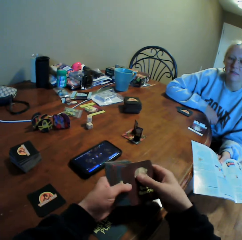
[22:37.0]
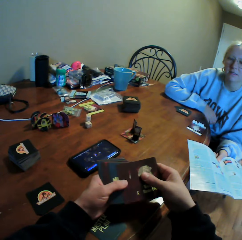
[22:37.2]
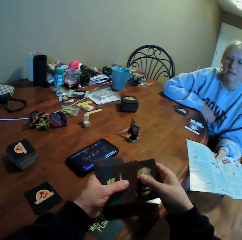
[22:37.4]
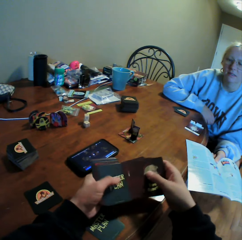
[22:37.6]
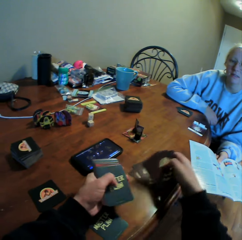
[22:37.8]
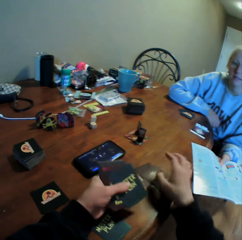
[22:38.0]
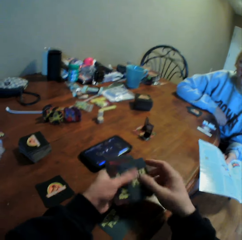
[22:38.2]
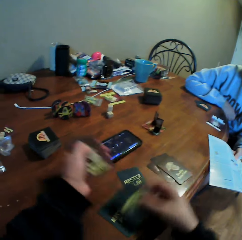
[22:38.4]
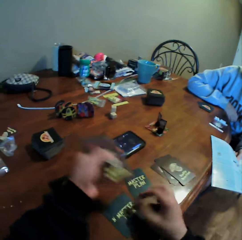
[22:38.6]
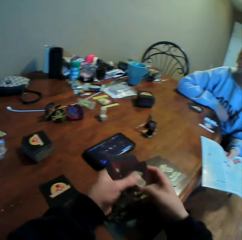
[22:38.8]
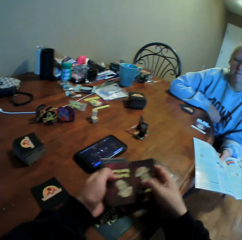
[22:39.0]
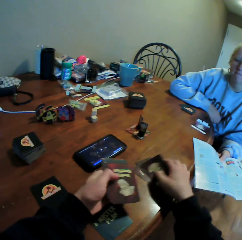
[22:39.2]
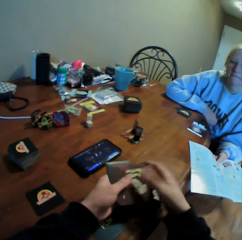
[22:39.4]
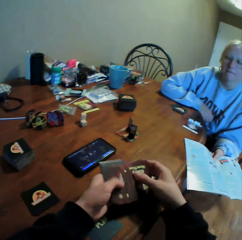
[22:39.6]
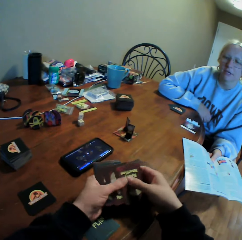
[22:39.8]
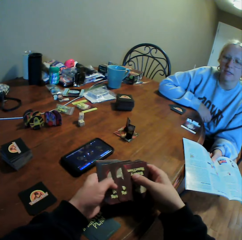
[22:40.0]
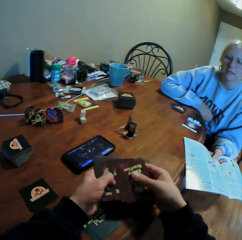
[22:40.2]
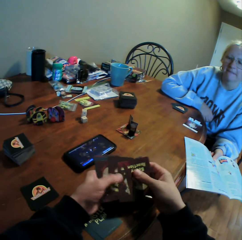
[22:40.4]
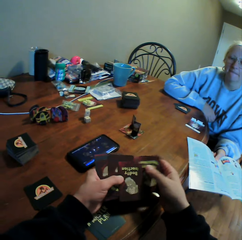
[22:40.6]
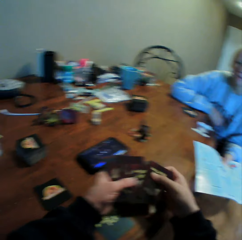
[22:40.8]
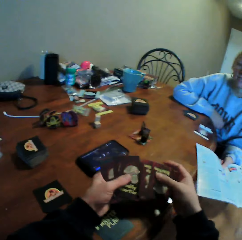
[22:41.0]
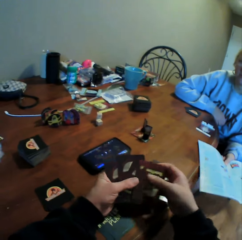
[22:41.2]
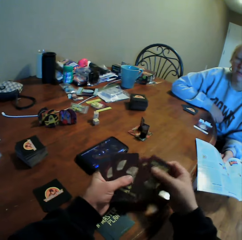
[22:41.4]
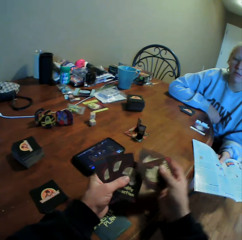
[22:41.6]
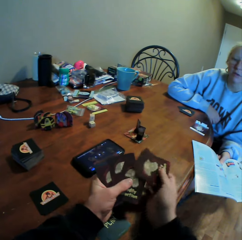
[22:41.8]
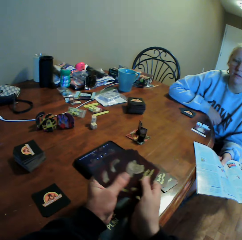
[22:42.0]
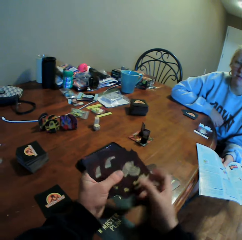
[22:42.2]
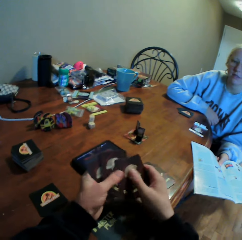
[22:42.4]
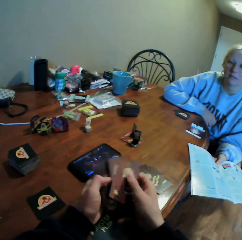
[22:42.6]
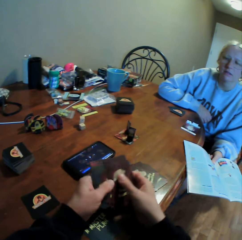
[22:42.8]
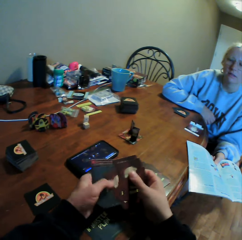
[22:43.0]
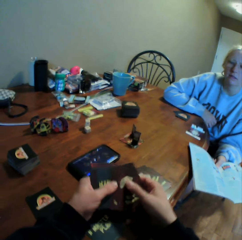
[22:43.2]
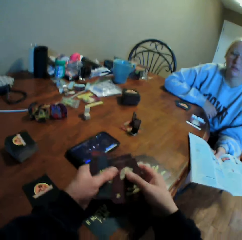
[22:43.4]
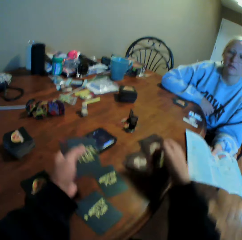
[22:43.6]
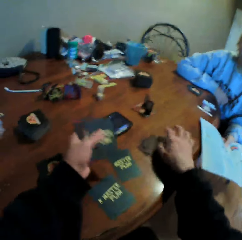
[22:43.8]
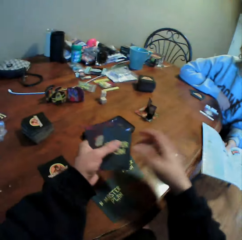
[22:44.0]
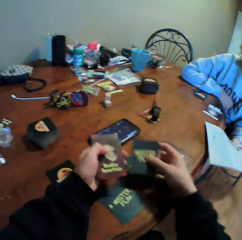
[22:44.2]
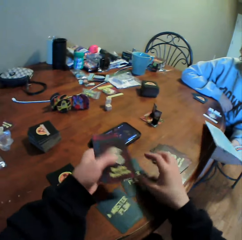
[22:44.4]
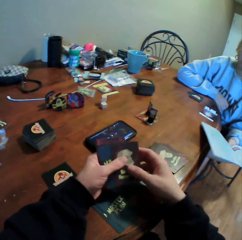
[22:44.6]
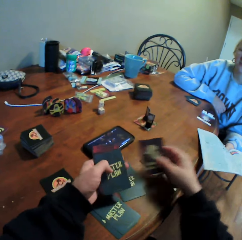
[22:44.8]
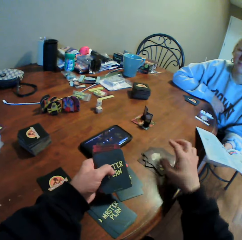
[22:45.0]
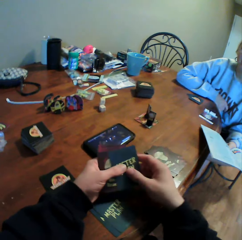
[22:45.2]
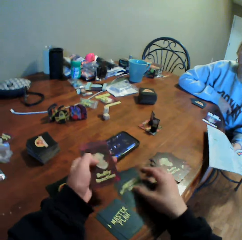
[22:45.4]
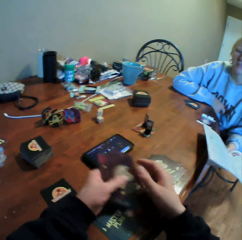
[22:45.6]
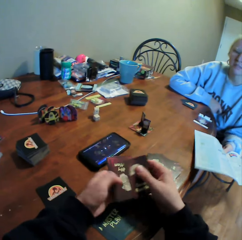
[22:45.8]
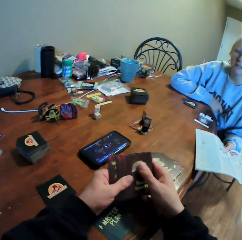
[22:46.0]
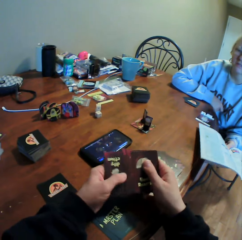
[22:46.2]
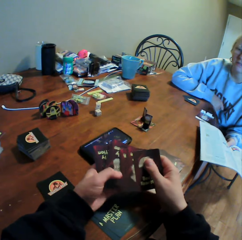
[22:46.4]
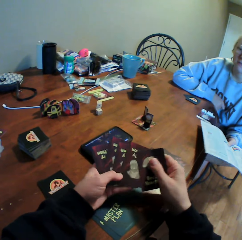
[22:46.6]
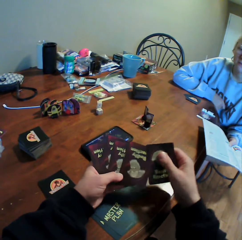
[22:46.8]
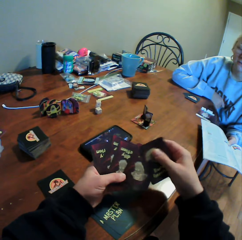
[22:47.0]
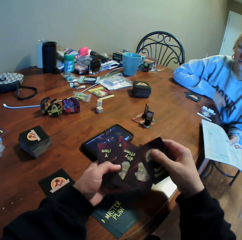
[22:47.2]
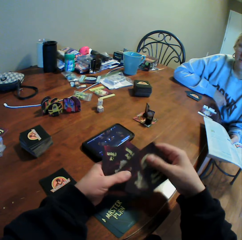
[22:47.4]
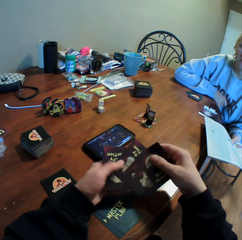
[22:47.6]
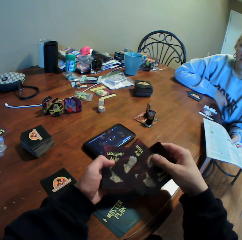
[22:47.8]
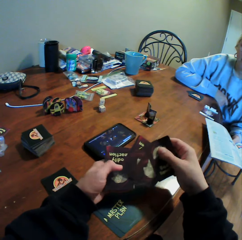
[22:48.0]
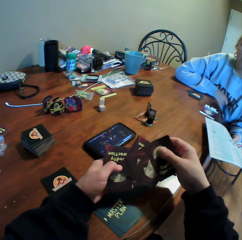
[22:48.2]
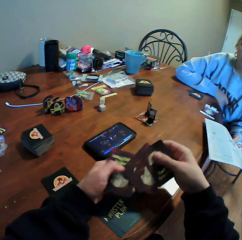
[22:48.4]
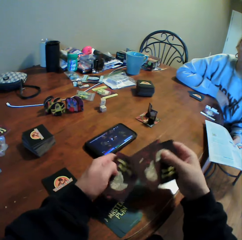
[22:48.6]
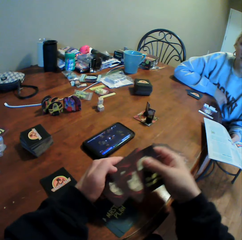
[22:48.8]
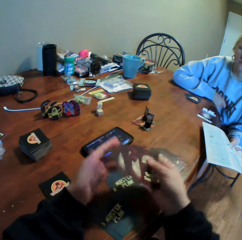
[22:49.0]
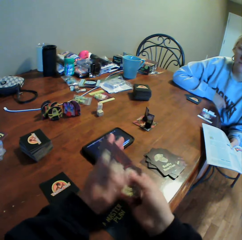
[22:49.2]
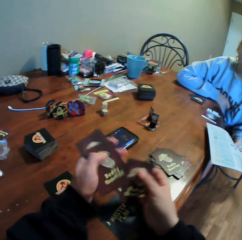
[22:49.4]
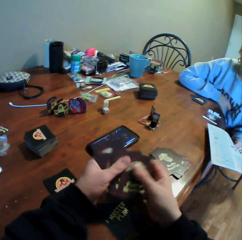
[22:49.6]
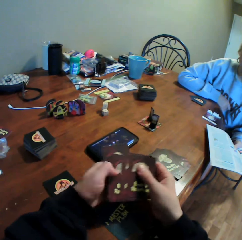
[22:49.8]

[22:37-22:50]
The camera wearer moves the cards in his hands. He holds the cards. He puts the cards on the table. He moves the cards in his hands.

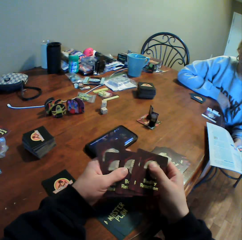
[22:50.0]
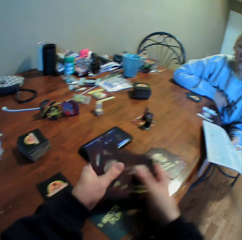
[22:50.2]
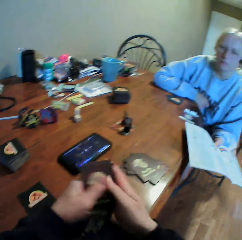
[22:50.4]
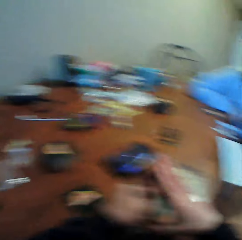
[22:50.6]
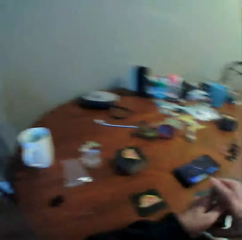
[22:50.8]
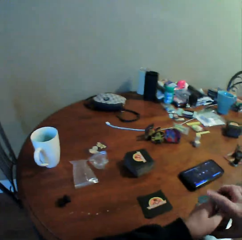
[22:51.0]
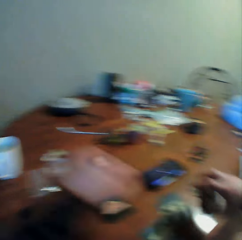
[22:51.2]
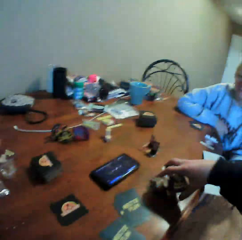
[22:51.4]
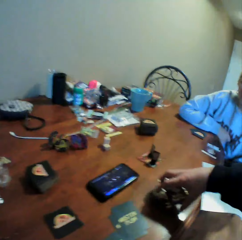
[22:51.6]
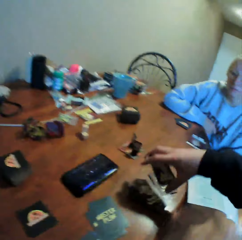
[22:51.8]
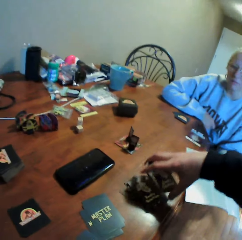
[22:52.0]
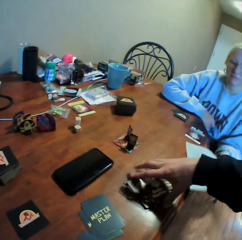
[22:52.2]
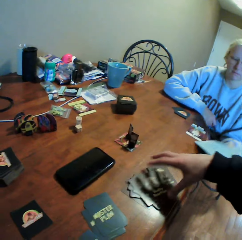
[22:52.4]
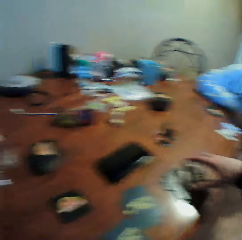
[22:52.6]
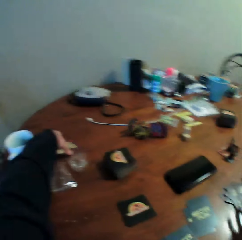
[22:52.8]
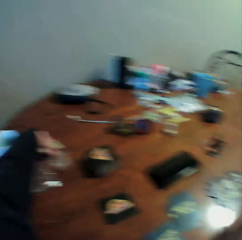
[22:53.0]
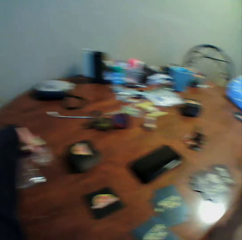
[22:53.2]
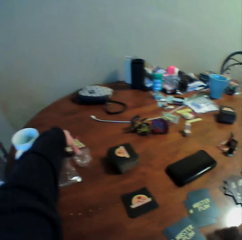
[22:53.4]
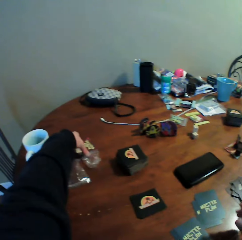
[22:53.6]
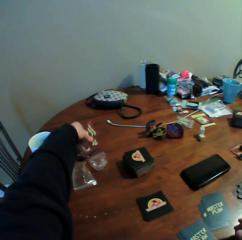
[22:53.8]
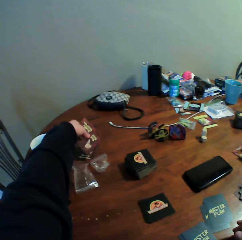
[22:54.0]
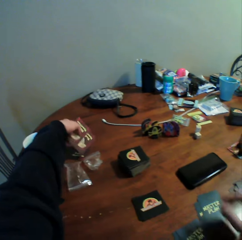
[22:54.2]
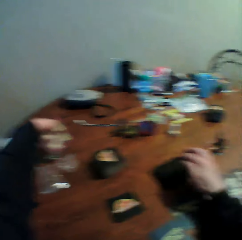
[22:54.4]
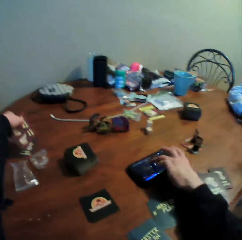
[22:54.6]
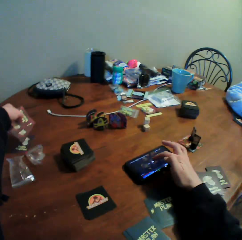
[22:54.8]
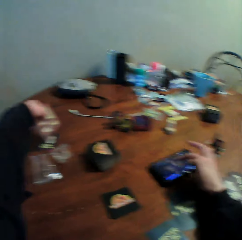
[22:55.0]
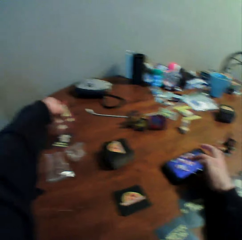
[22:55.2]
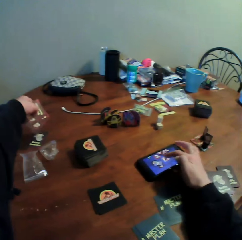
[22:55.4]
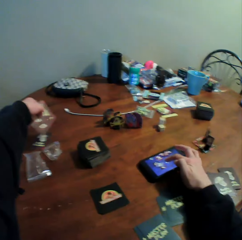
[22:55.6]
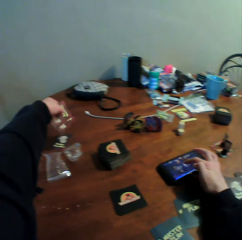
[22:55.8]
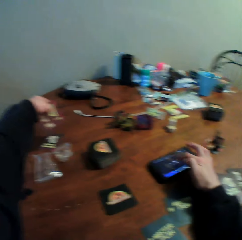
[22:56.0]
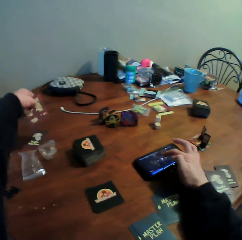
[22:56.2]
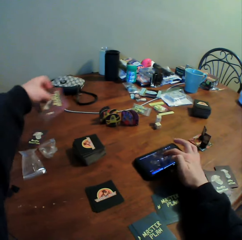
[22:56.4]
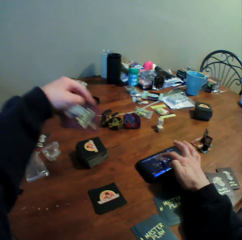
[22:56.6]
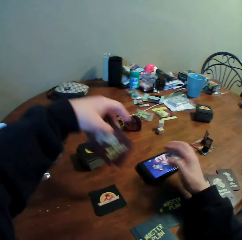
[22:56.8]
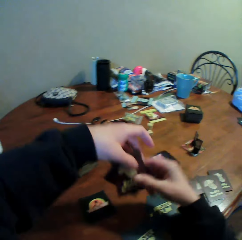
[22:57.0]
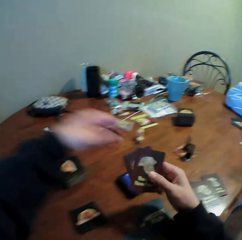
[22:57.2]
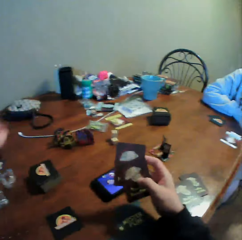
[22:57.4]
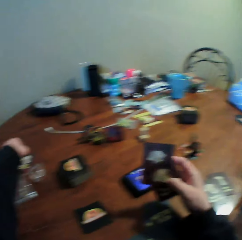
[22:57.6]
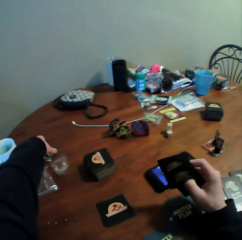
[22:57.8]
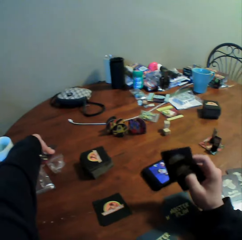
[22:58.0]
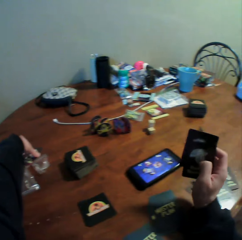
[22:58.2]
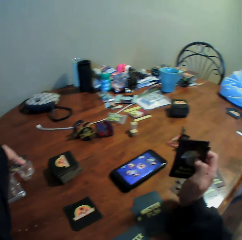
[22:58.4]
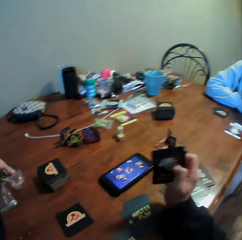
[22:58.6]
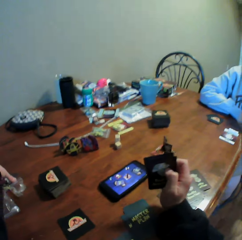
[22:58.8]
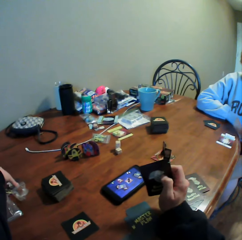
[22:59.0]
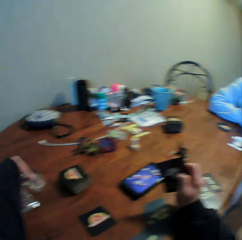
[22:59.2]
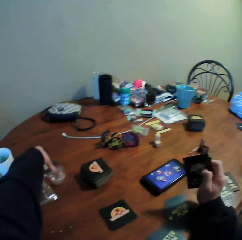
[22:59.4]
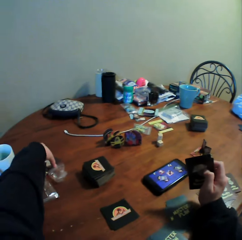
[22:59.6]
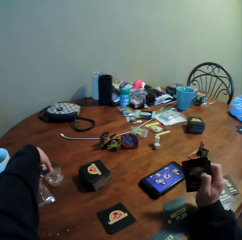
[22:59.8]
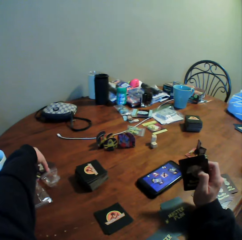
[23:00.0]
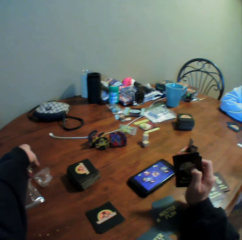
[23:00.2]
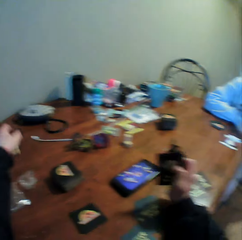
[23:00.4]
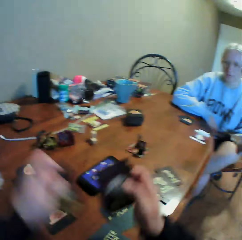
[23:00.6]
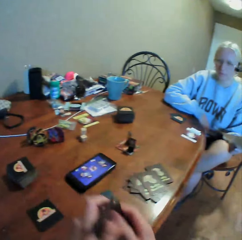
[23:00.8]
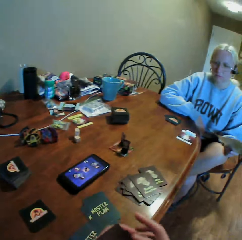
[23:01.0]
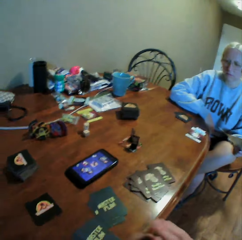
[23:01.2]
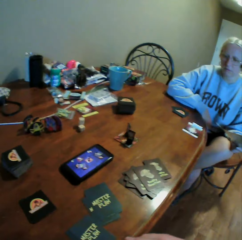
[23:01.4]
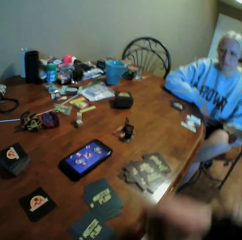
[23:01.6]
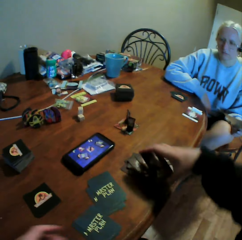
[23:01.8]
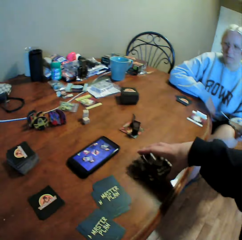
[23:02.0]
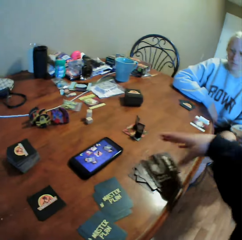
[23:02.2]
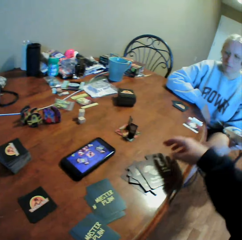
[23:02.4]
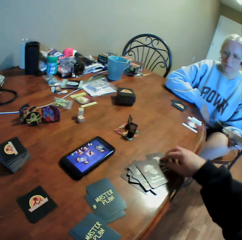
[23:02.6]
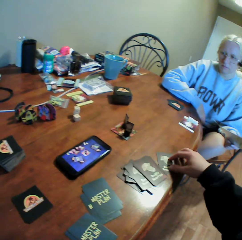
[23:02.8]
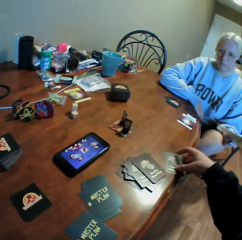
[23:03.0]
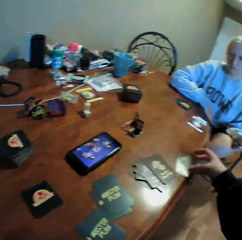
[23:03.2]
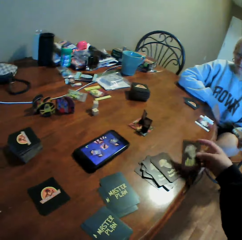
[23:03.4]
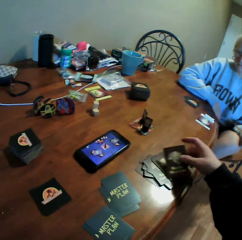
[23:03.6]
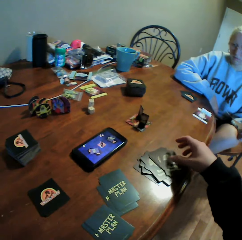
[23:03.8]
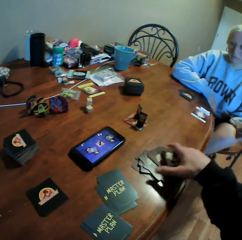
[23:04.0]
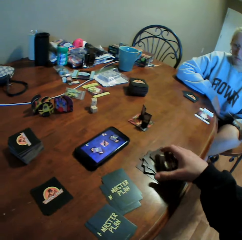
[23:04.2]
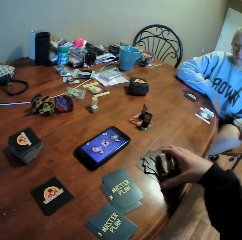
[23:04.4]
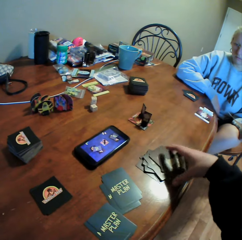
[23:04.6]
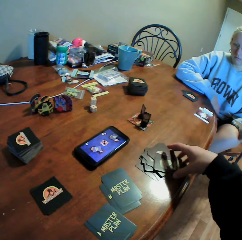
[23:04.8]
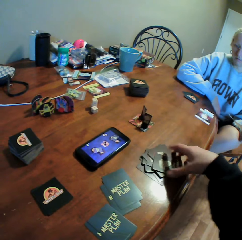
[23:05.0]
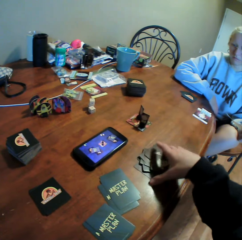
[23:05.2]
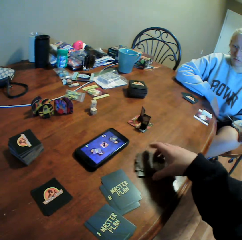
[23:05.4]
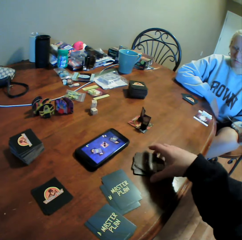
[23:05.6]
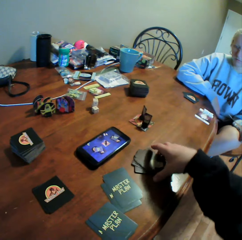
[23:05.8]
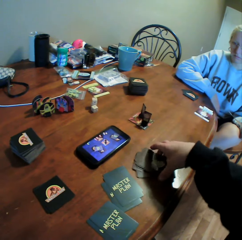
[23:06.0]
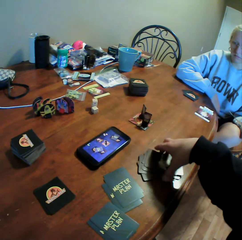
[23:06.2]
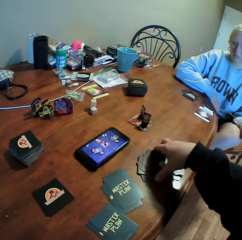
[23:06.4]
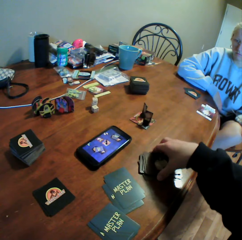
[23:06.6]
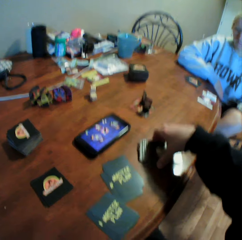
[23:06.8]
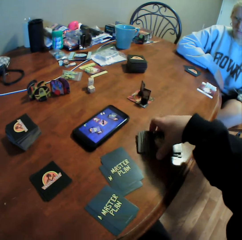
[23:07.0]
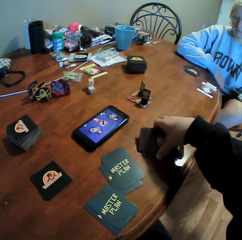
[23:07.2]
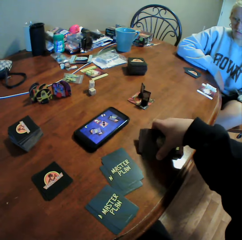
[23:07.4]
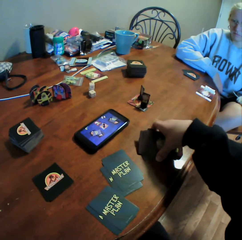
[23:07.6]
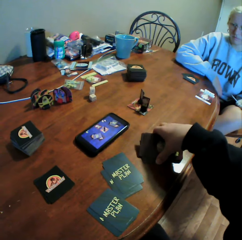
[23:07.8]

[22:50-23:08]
The camera wearer puts the cards on the table. They pick up the cards from the table. They operate the phone on the table. They turn the cards to the right hand. They hold the cards on the table. They stare at the phone on the table. They pick up the cards from the table. They hold the cards with both hands. They put the cards on the table. They move the cards on the table.
